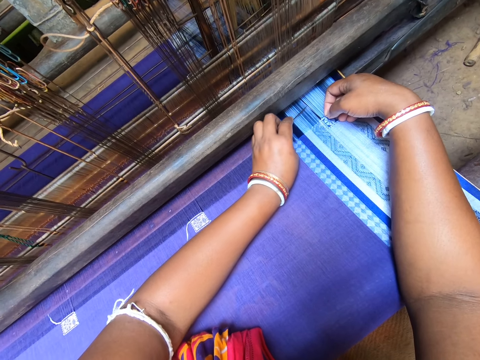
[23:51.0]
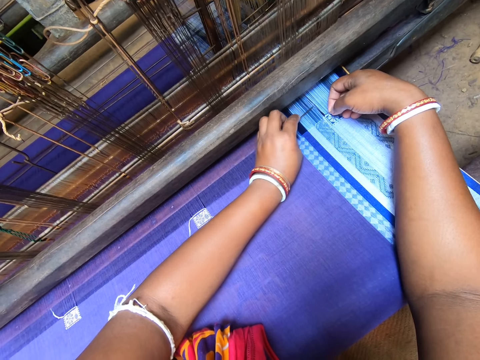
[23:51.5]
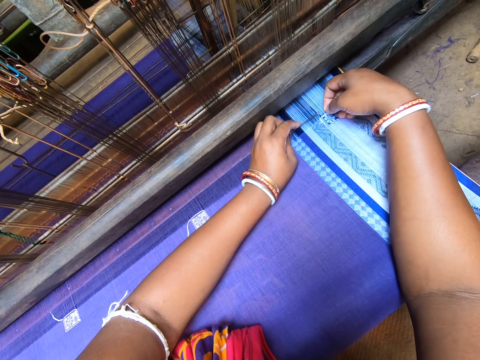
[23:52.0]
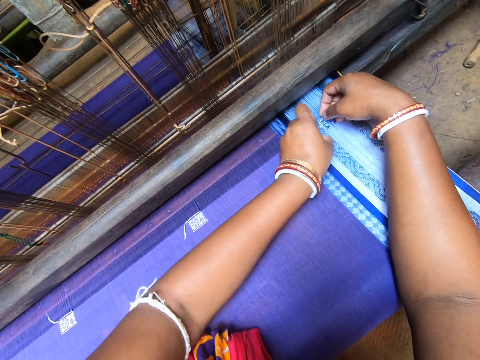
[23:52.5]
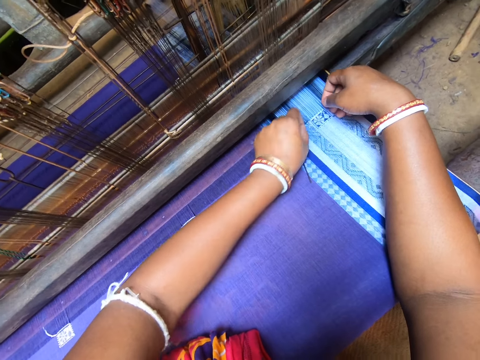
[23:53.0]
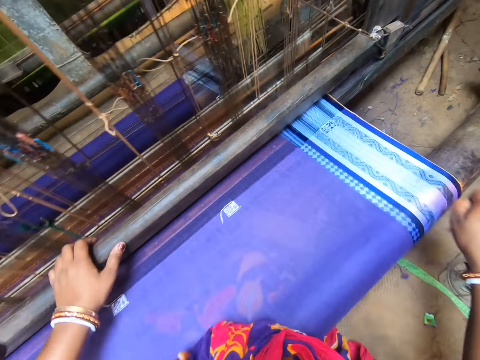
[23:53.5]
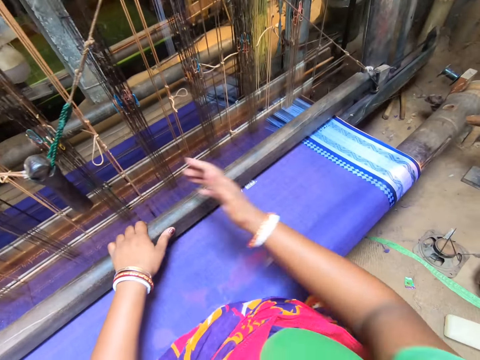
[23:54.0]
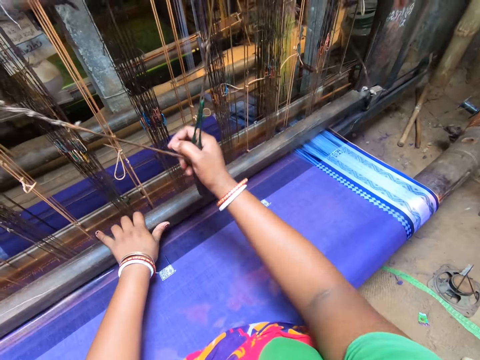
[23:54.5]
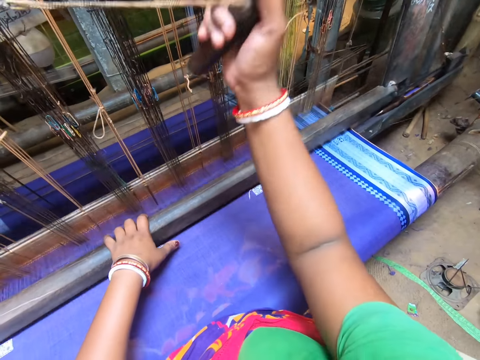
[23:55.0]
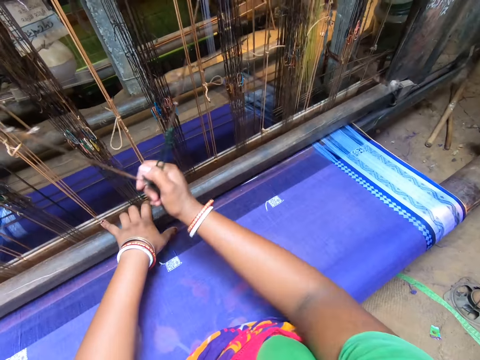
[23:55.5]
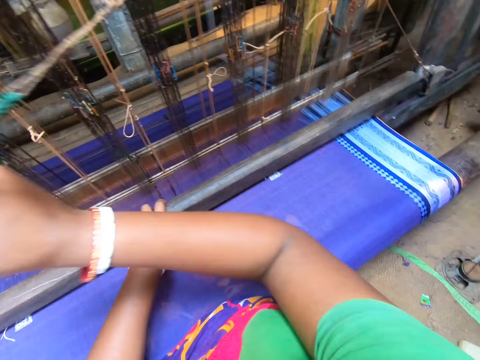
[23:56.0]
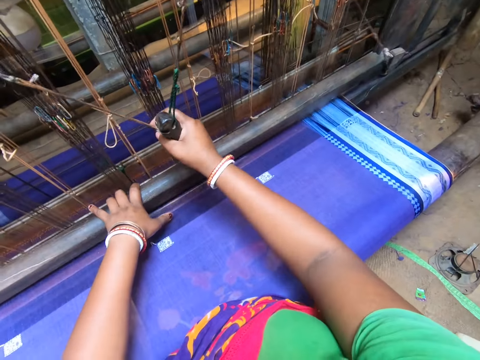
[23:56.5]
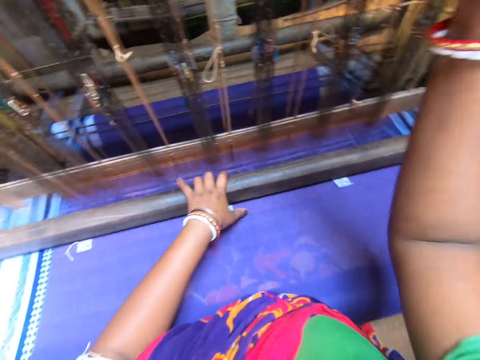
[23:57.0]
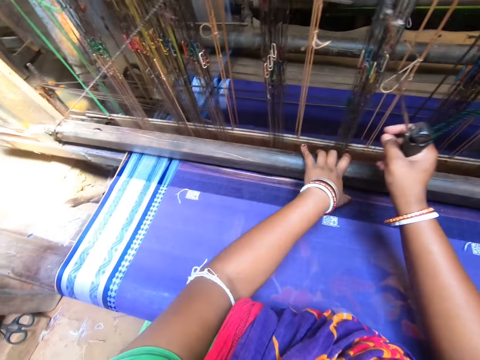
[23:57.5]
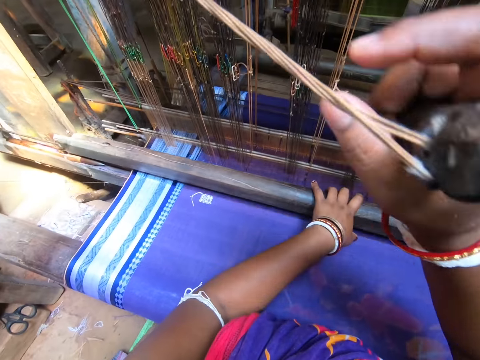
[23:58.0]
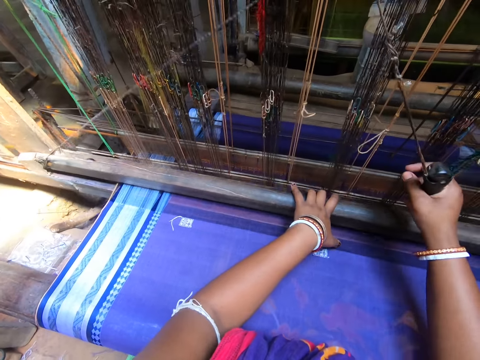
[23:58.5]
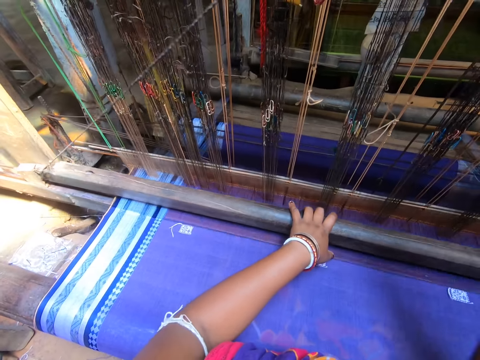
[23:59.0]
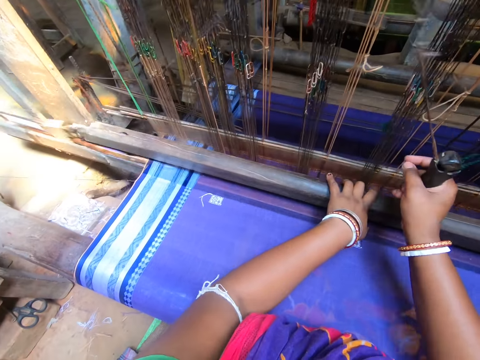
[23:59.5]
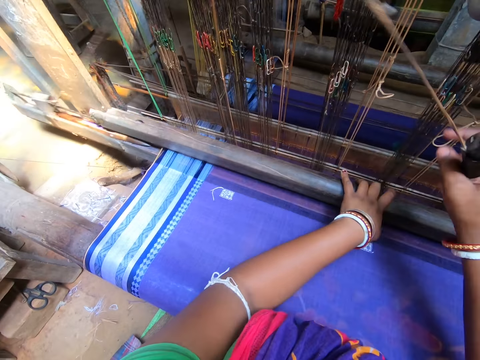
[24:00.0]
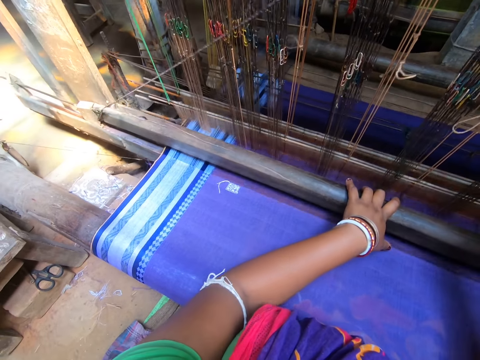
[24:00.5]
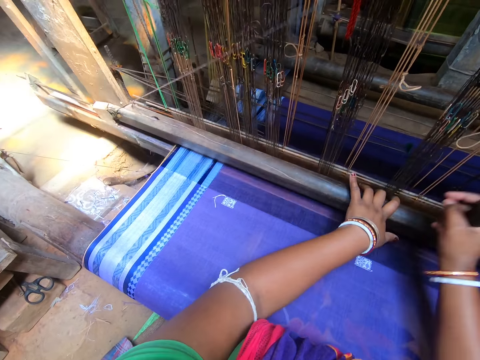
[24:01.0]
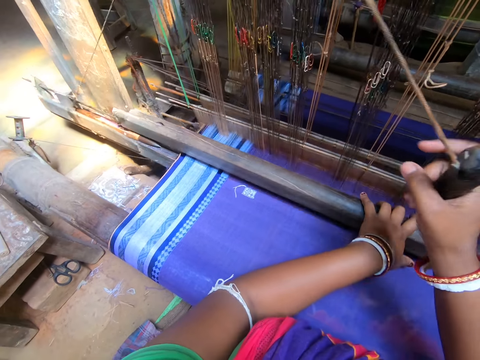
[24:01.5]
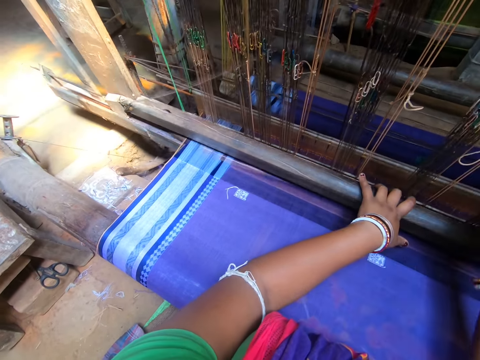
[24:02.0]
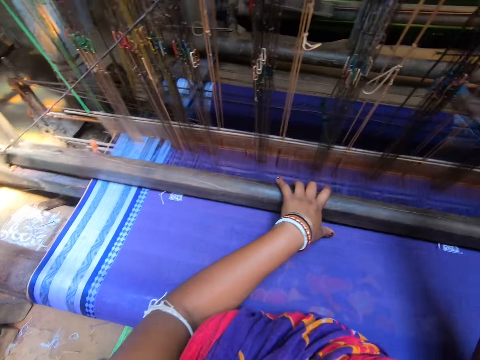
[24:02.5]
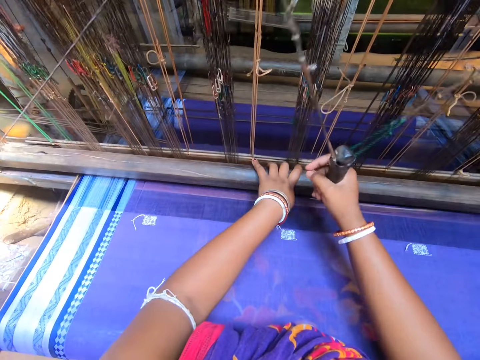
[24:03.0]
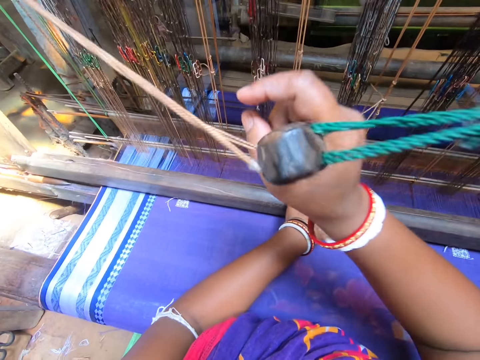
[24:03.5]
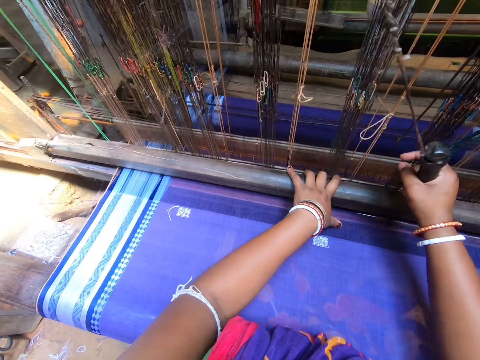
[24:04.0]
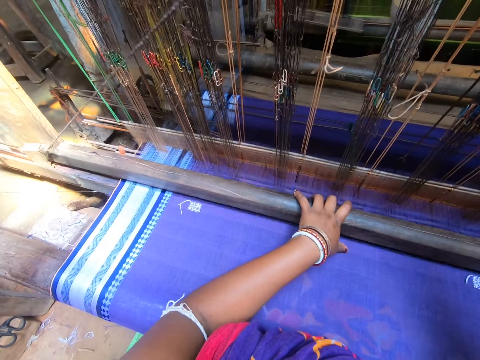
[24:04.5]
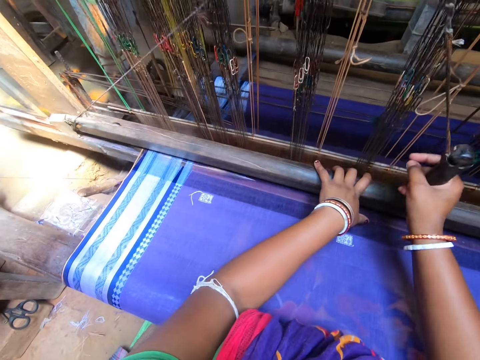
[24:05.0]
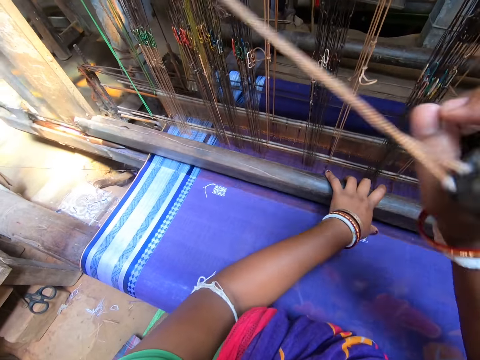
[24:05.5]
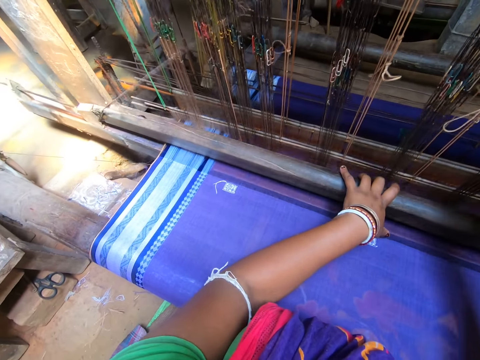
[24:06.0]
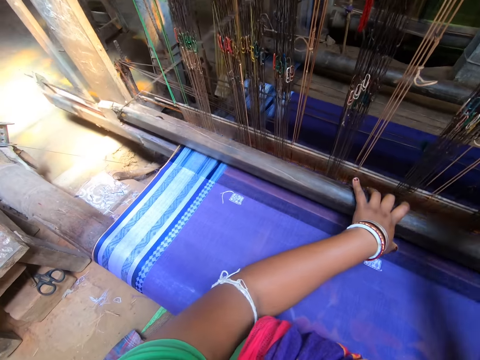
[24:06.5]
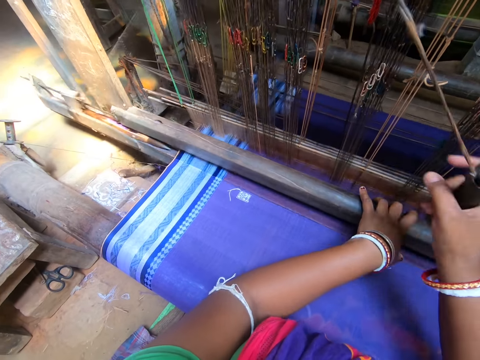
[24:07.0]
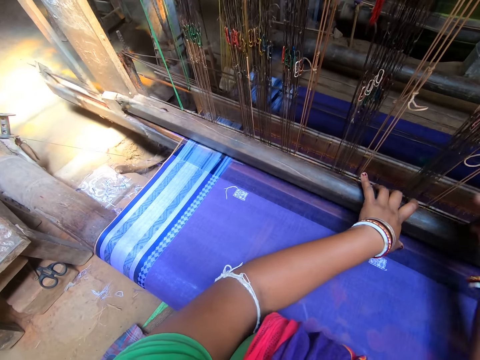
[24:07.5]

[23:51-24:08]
The camera wearer drops the needle on a magnet with her right hand. She holds the beam with her left hand. She grabs the sewing machine handle. She pulls the pulley with her right hand. She weaves the fabric with the loom. She interacts with a man.

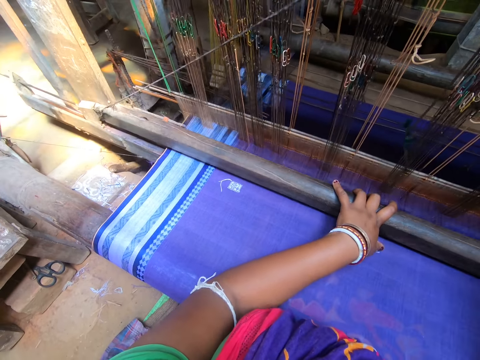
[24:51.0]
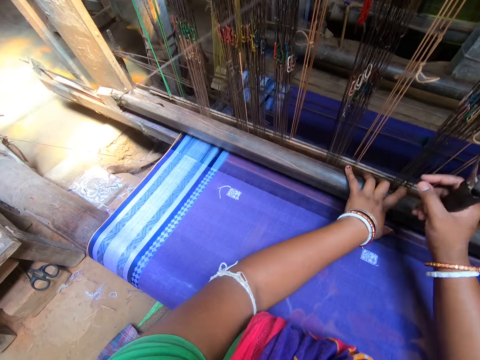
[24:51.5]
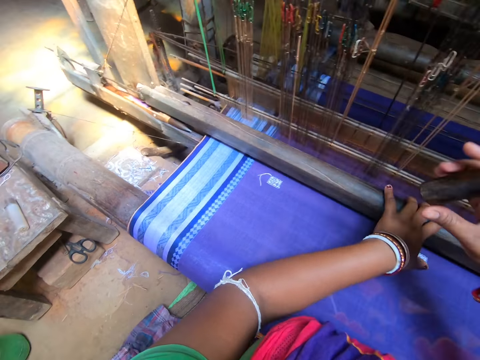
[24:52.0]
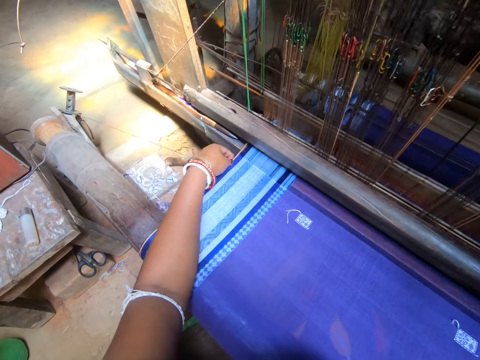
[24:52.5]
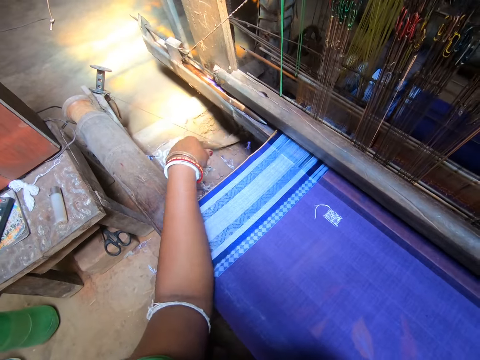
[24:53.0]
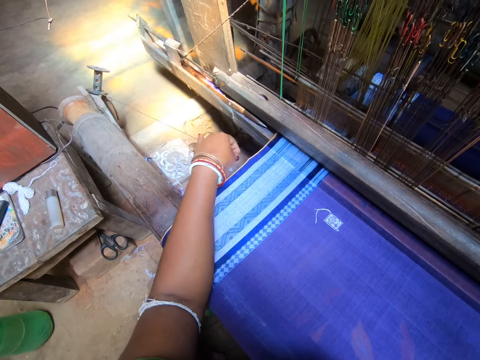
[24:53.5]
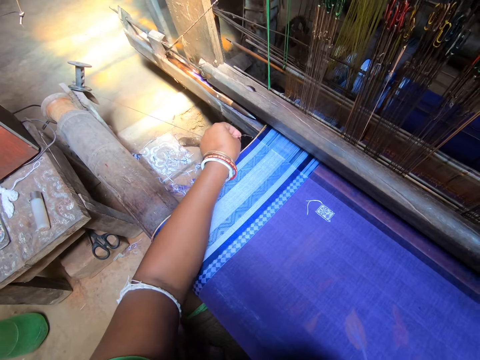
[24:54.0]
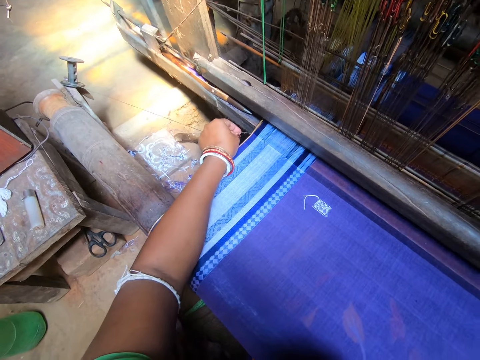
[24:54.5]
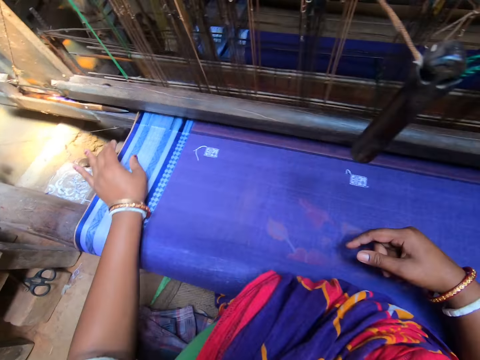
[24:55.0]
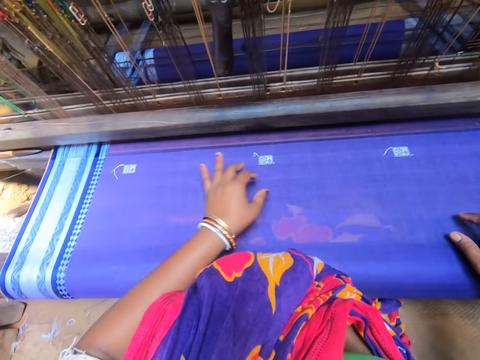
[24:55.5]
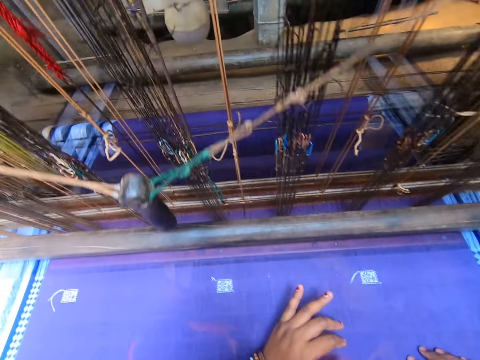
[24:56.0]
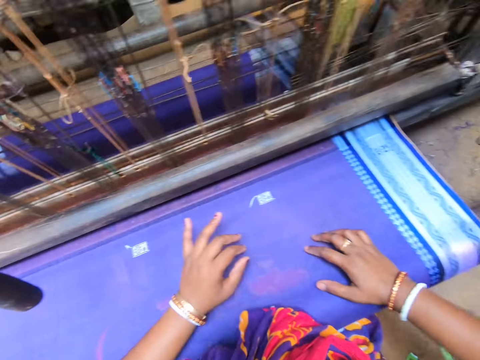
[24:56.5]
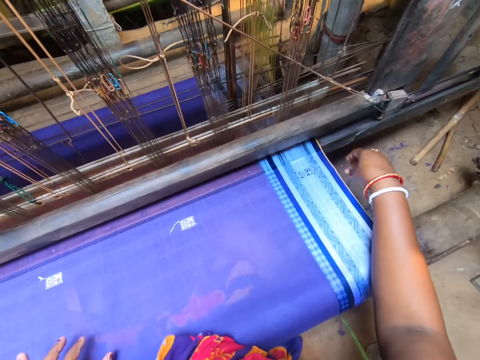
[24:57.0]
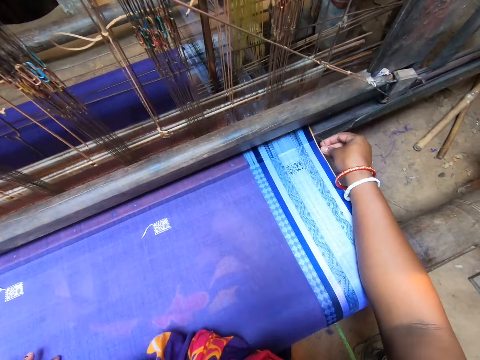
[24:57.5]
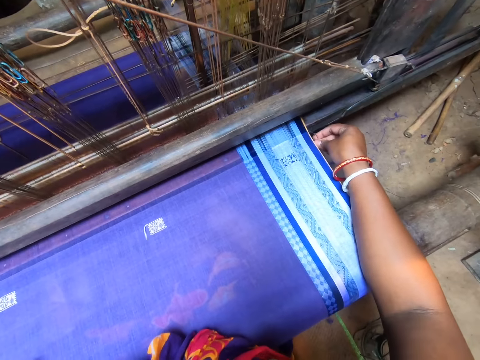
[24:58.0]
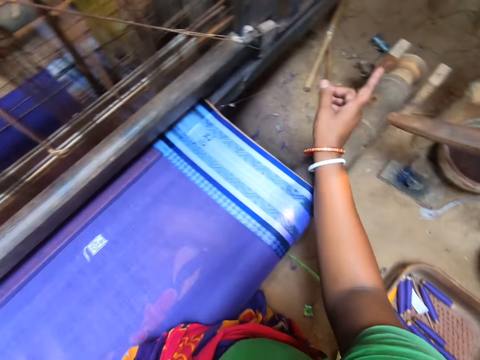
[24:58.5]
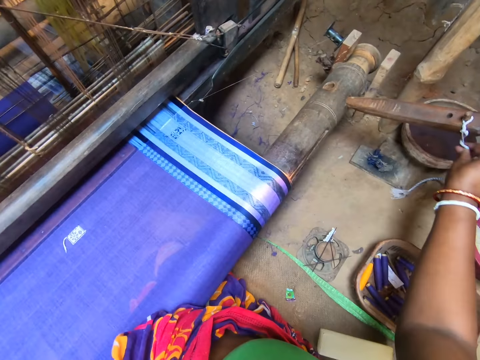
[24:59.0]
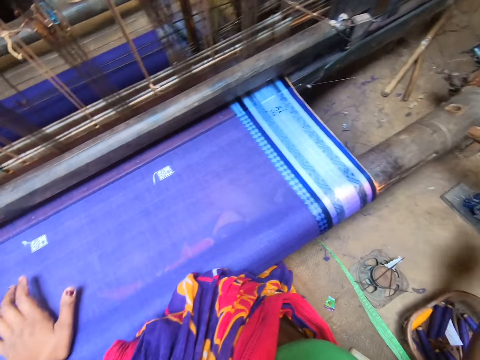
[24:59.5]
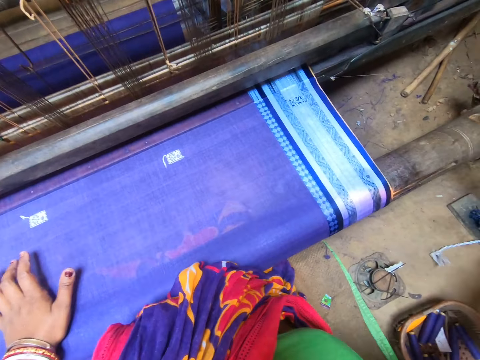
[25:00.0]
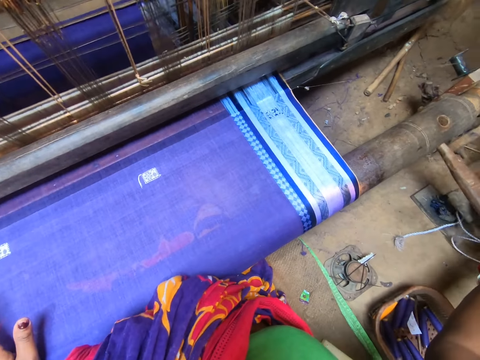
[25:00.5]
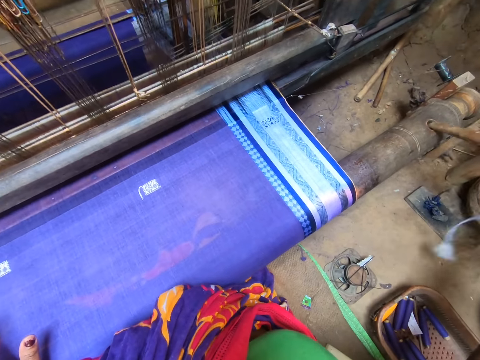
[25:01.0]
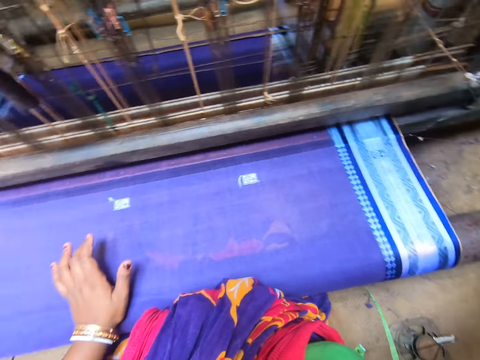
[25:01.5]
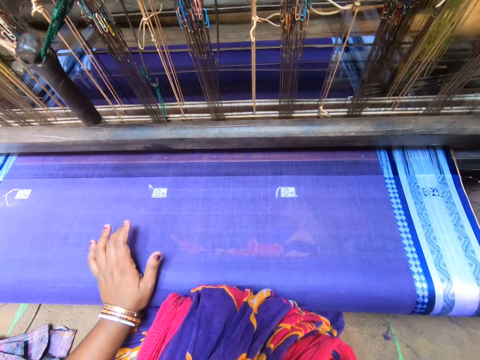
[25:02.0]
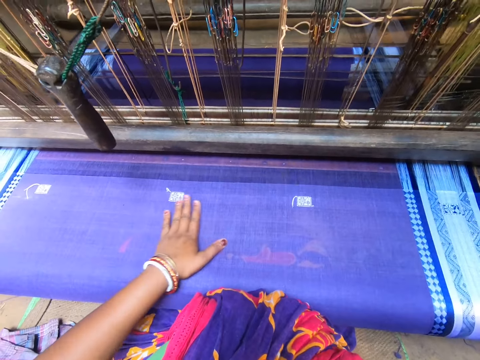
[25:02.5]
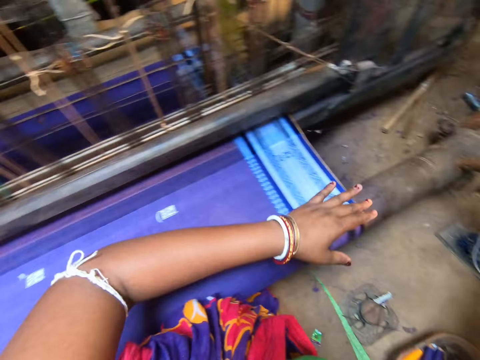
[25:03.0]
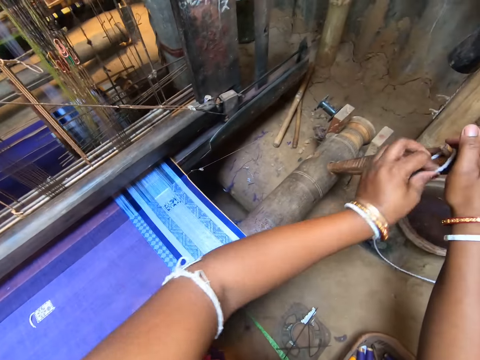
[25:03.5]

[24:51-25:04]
The camera wearer adjusts a pin at the side of the fabric with her left hand. She interacts with something. She adjusts a string beside the sewing machine. She adjusts the pin at the side of the fabric with her right hand. She touches something beside the sewing machine. She unties a rope on an extension of the cloth roller with her right hand. She adjusts the extension on the cloth roller with her right hand. She picks a piece of wood from the ground. She inserts the piece of wood in the sewing machine. She places her left hand on the cloth roller. She ties the rope on the cloth roller extension with both hands.
